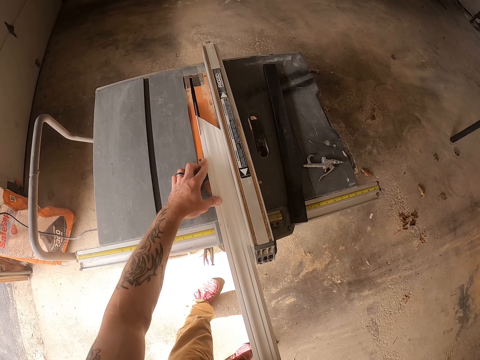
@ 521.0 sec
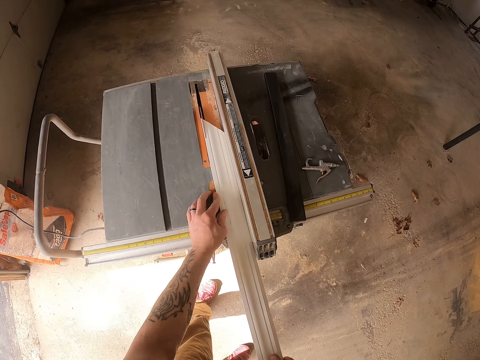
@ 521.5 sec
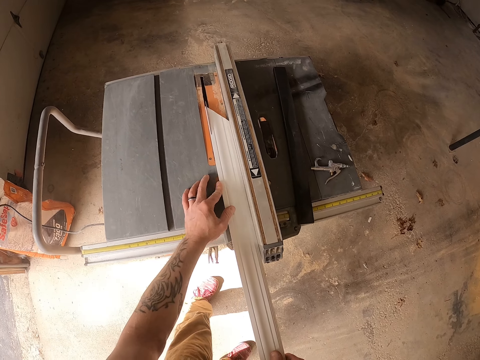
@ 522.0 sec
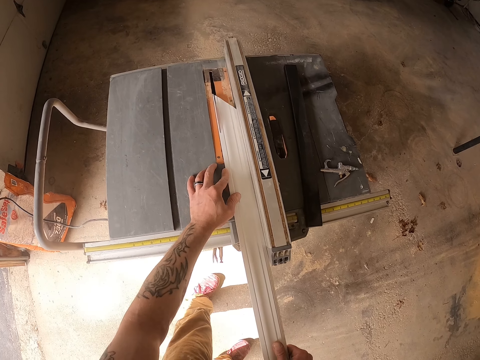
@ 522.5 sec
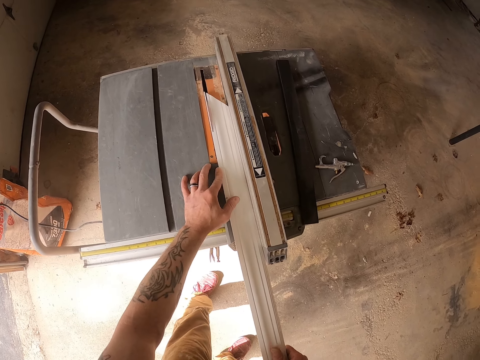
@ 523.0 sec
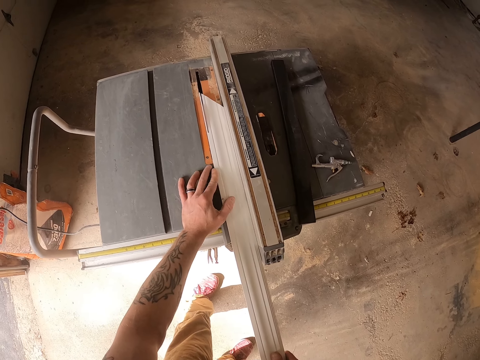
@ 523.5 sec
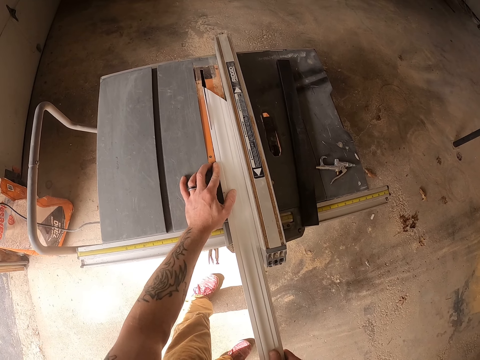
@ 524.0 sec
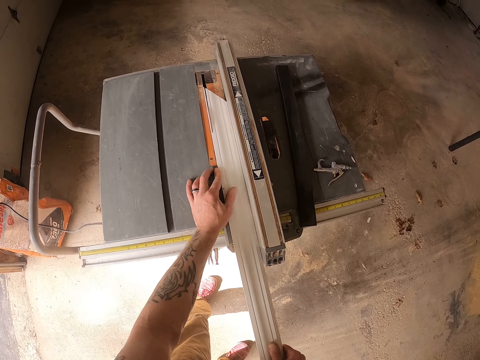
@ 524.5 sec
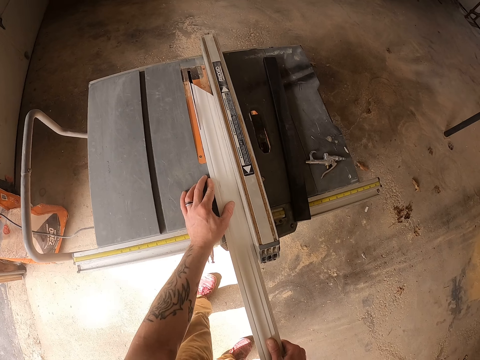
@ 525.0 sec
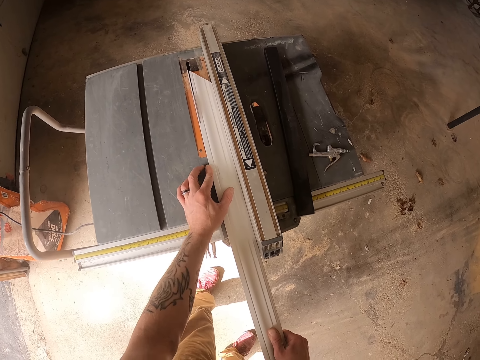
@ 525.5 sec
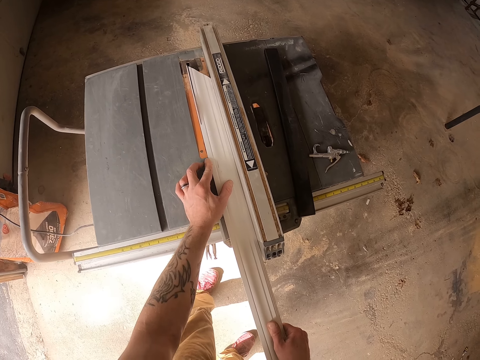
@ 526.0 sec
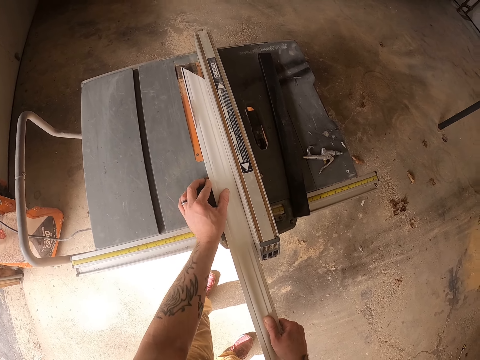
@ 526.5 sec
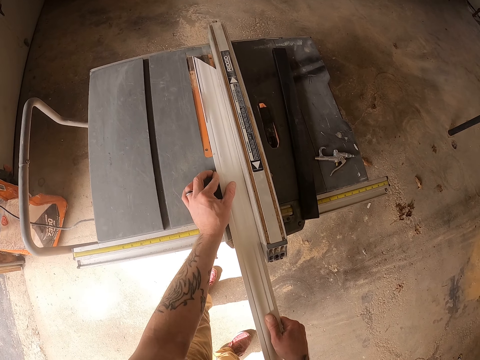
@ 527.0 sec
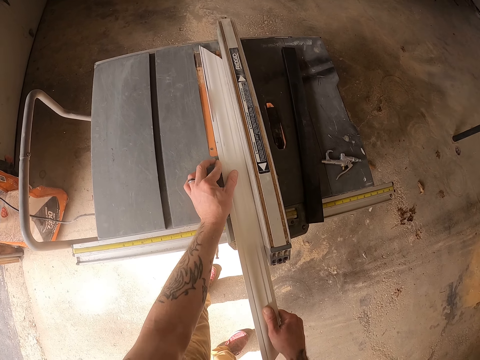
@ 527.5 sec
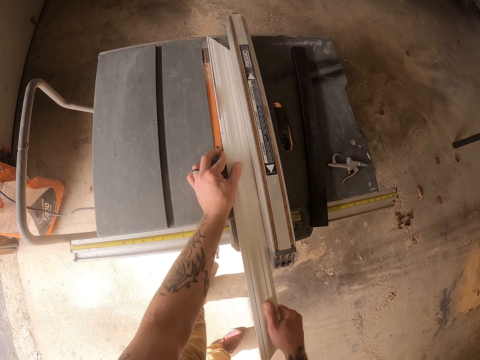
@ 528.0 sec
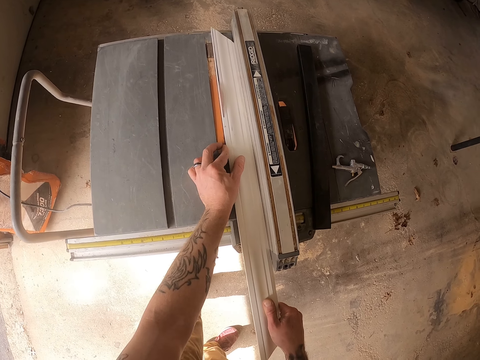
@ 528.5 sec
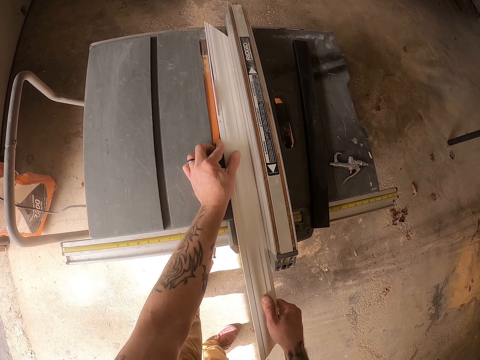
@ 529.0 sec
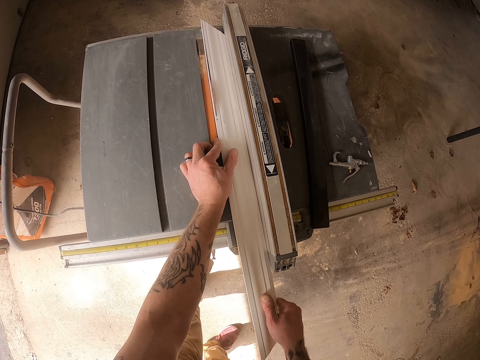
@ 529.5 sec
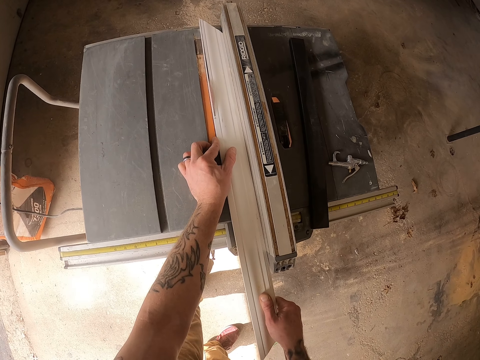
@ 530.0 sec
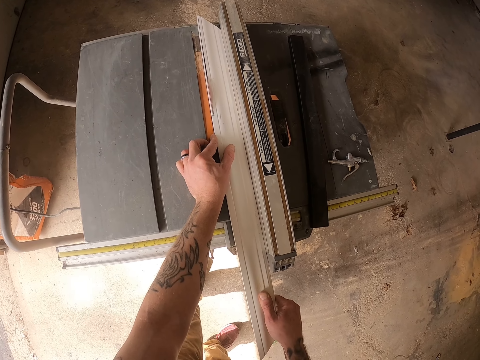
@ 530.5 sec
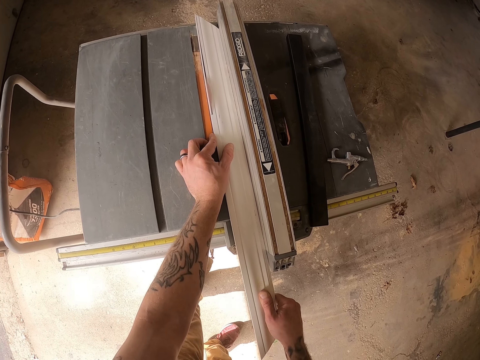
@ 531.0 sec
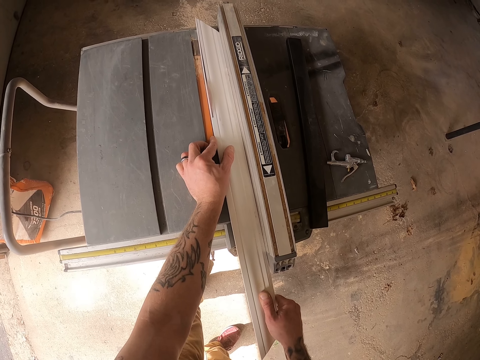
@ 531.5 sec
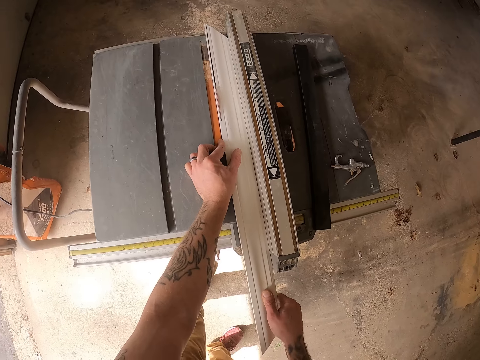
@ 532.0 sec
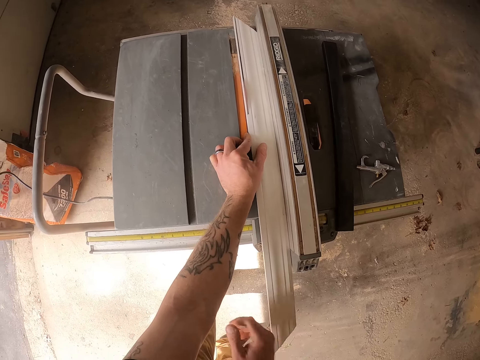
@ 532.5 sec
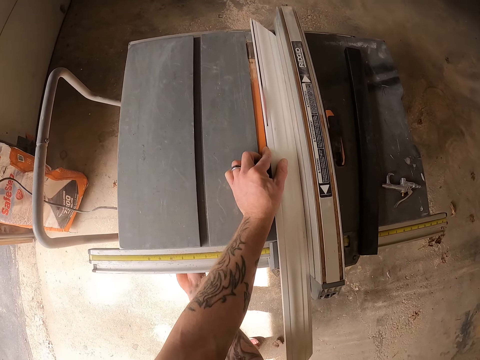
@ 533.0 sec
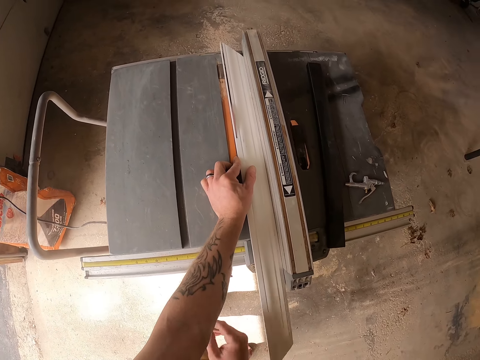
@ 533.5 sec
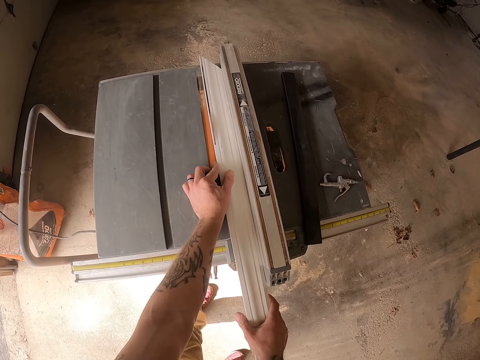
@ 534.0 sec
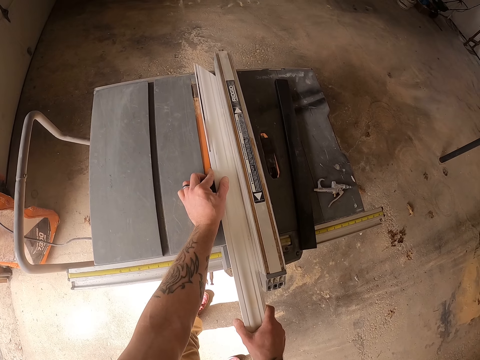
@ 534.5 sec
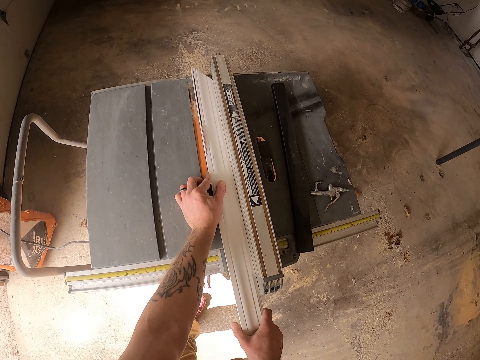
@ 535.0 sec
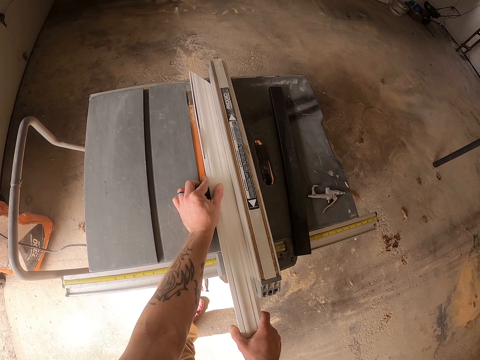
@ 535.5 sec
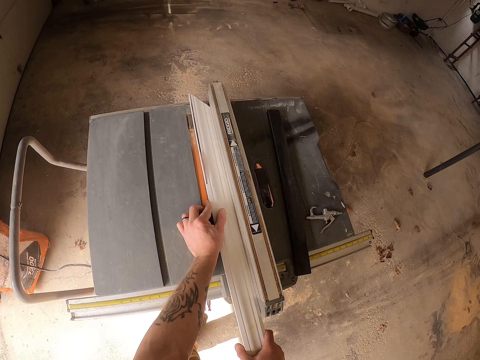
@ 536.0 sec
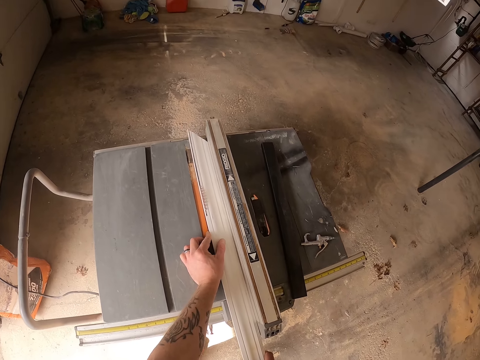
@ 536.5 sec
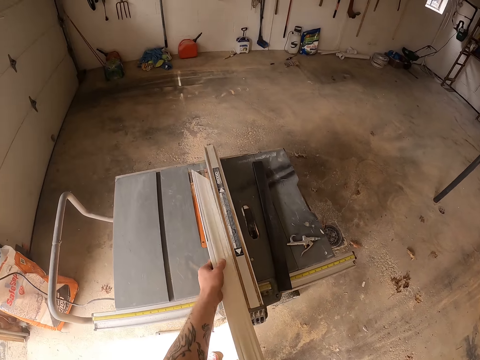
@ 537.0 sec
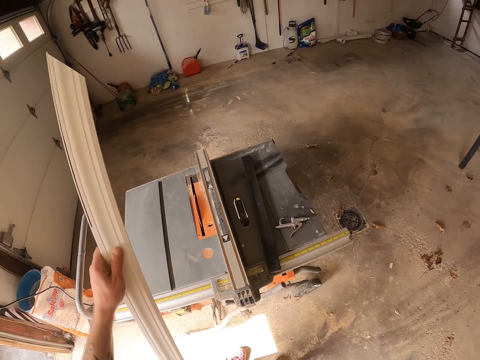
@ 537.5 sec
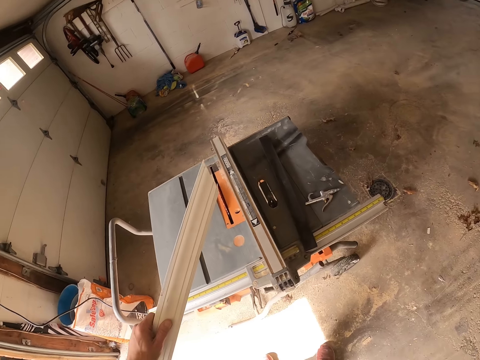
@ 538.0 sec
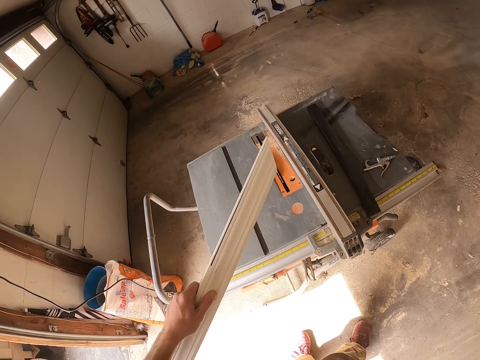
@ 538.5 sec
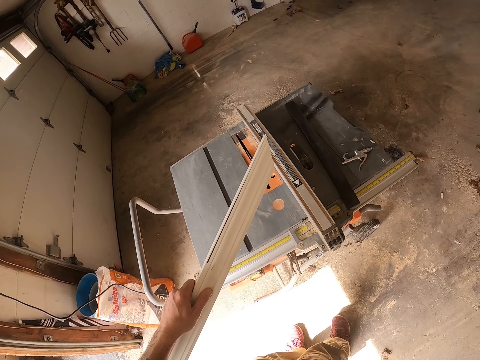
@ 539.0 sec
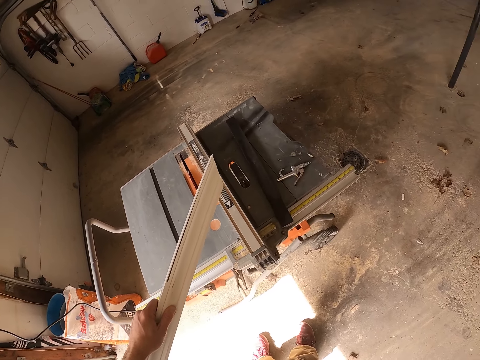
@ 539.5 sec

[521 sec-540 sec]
The camera wearer touches something. They cut the wood. They pick up the wood.

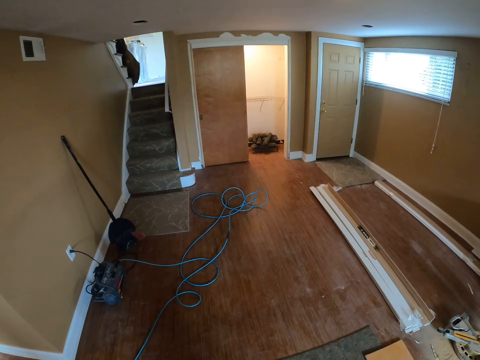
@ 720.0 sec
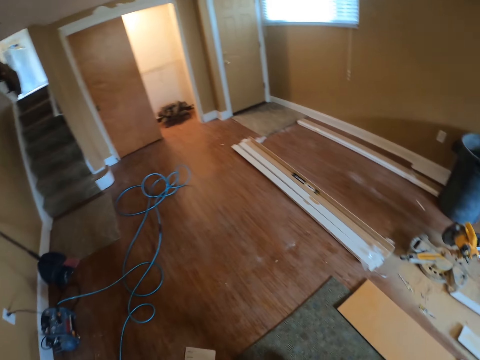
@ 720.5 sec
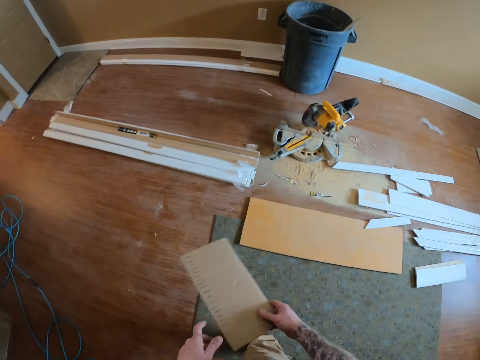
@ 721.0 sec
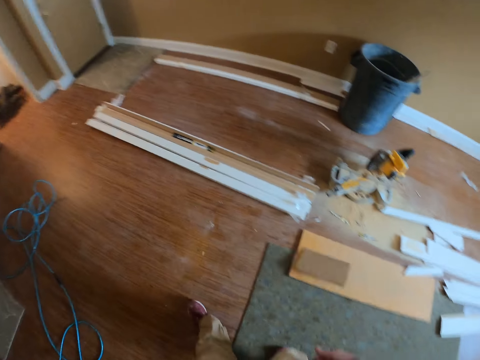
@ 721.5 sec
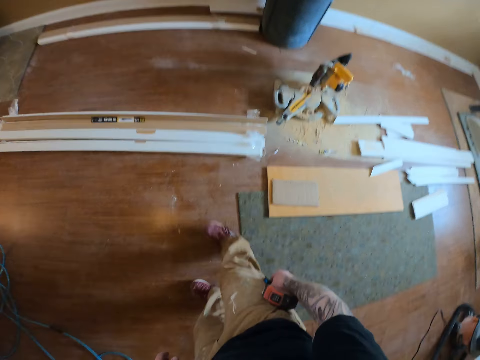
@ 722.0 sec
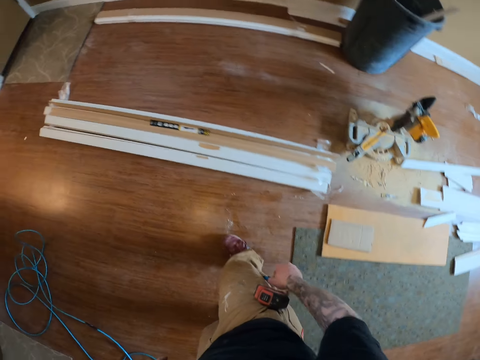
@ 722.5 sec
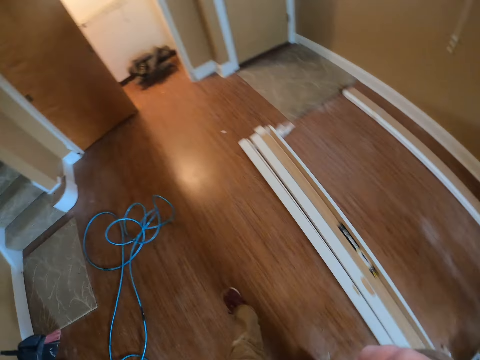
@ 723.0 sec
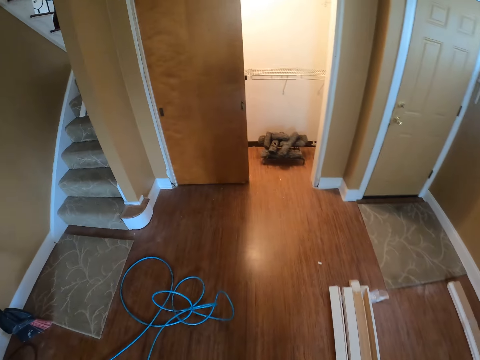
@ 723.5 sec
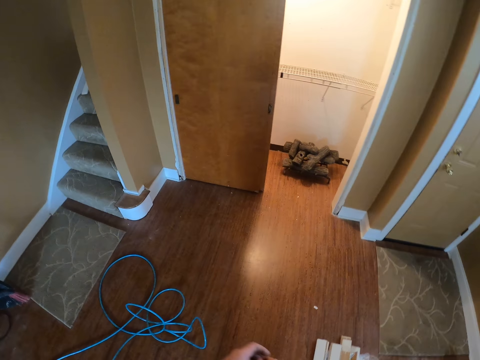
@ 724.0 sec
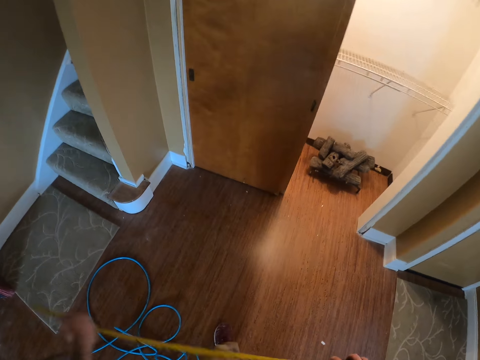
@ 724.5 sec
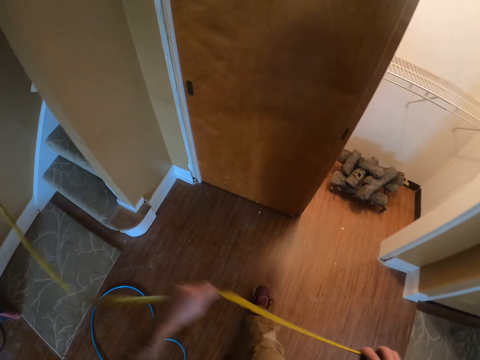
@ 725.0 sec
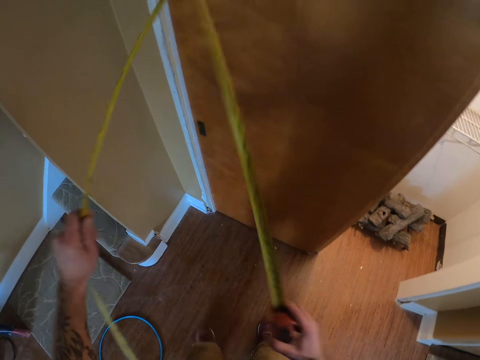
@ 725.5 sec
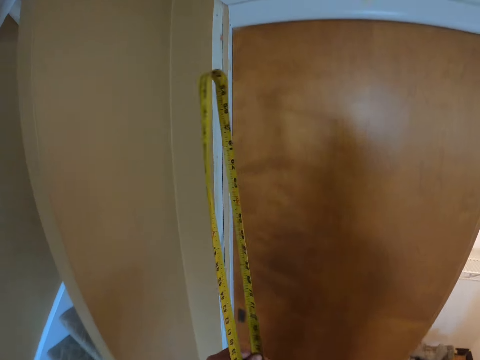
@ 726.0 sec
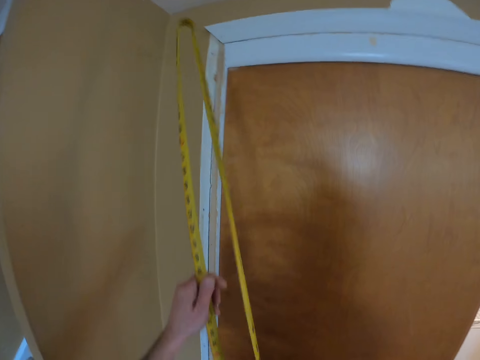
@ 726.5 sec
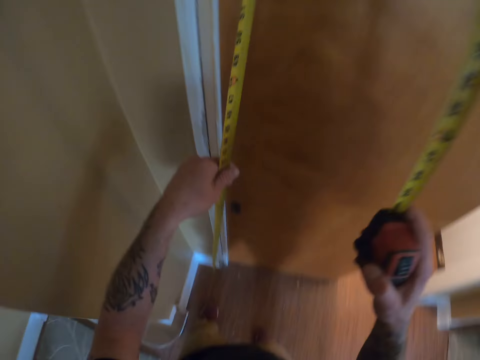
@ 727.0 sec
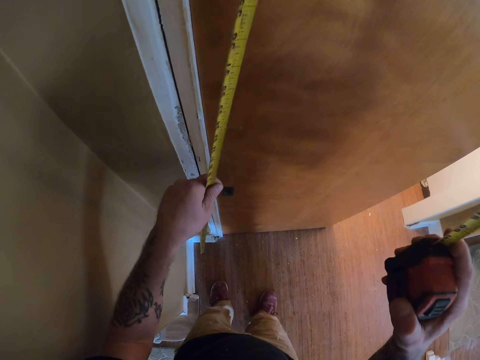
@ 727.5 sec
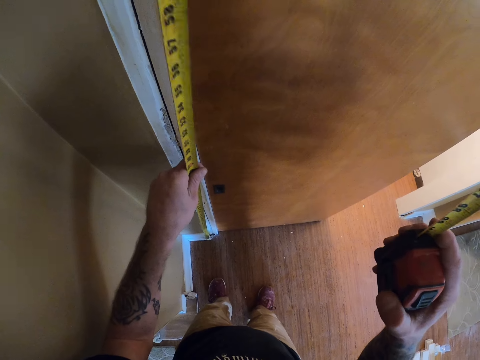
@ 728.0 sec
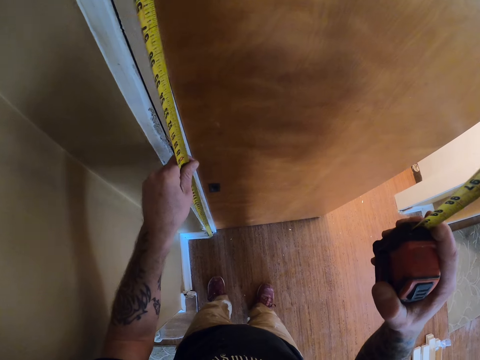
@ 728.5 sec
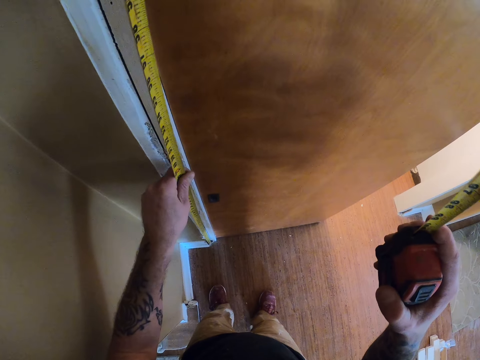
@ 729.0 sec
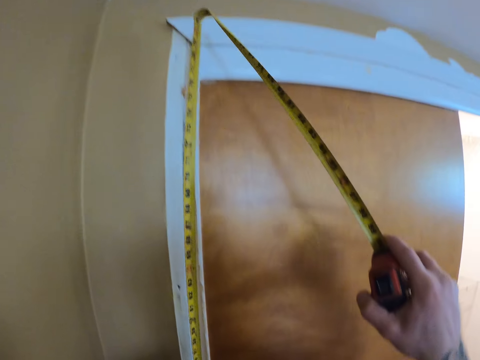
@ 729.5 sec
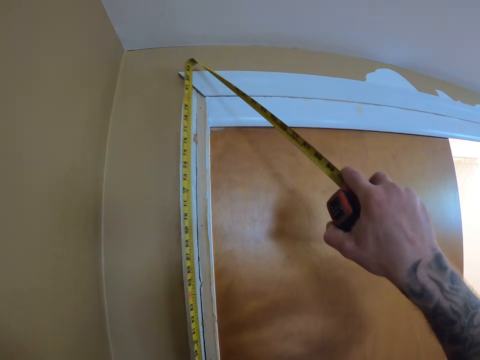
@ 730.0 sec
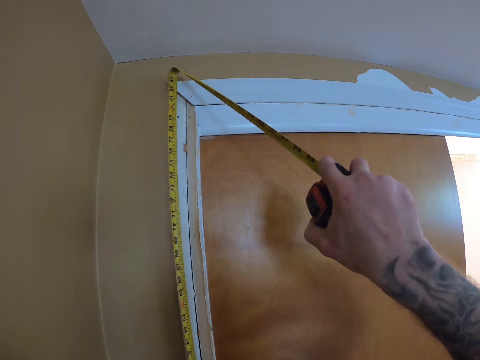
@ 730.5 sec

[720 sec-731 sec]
The camera wearer throws the piece of carton or paper on the floor. They walk. They pick the pen from the pocket. They take the tape measure. They pull the tape measure. They measure the side door jamb.
